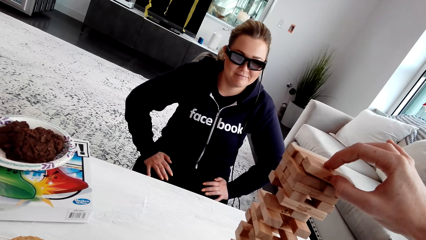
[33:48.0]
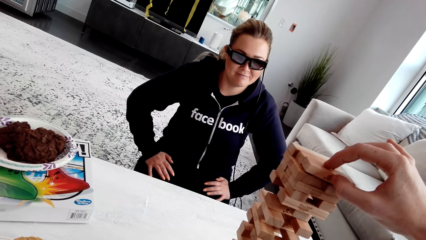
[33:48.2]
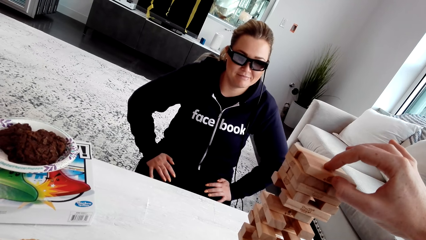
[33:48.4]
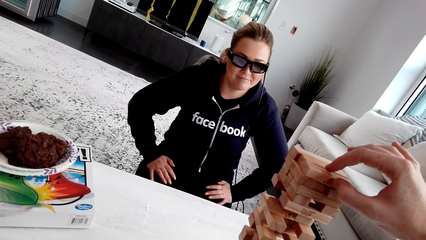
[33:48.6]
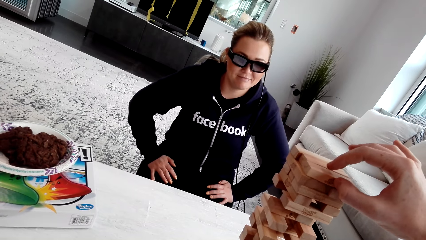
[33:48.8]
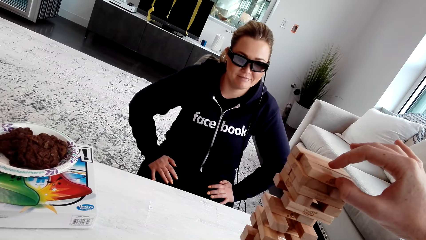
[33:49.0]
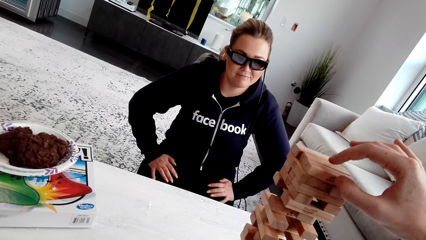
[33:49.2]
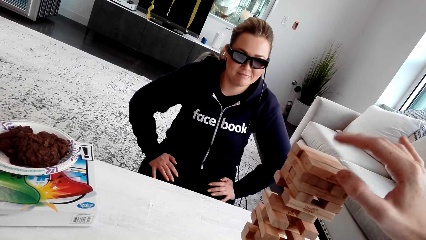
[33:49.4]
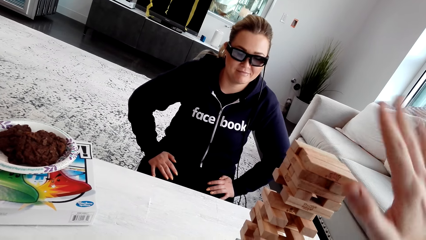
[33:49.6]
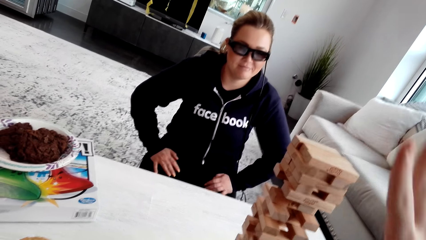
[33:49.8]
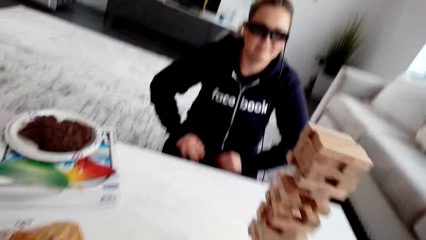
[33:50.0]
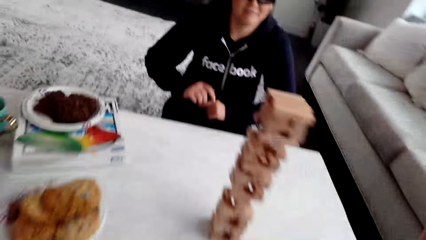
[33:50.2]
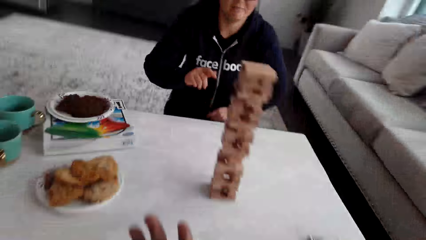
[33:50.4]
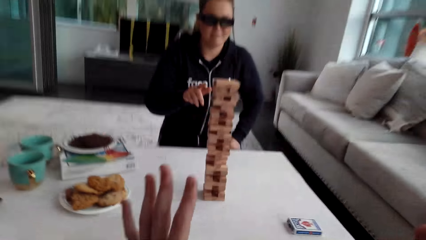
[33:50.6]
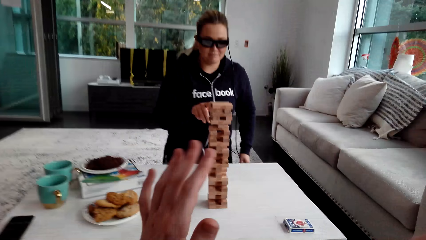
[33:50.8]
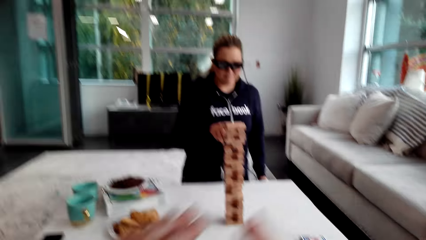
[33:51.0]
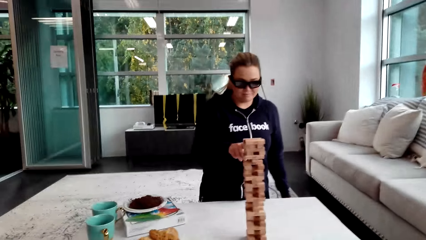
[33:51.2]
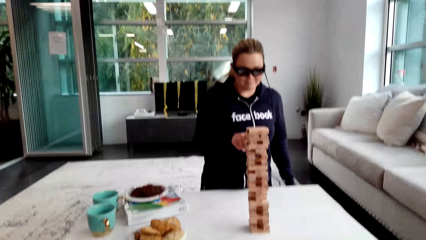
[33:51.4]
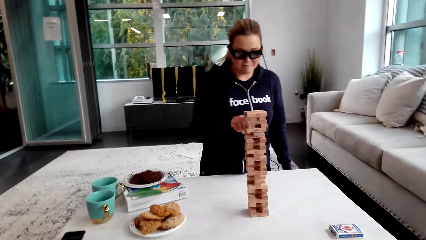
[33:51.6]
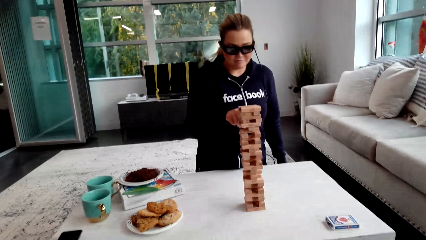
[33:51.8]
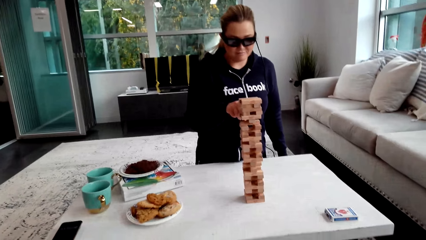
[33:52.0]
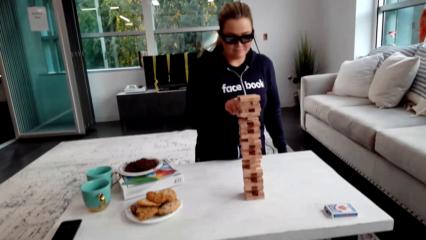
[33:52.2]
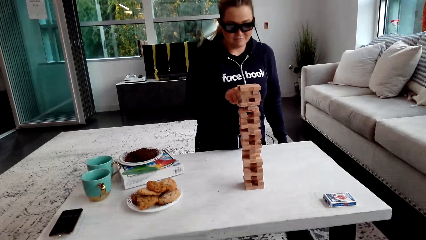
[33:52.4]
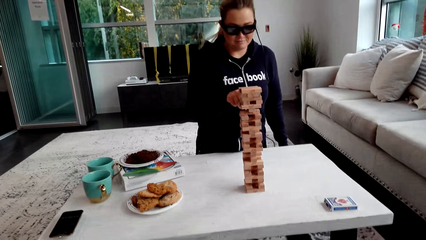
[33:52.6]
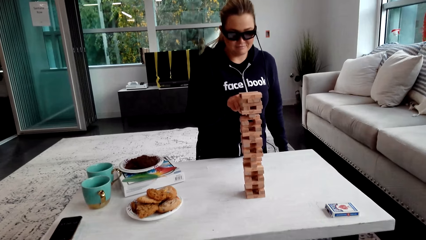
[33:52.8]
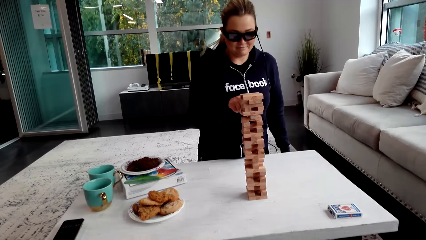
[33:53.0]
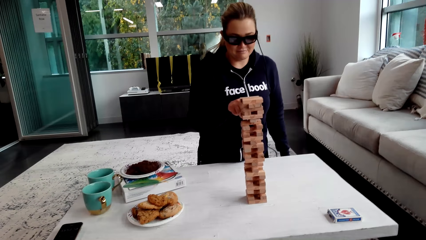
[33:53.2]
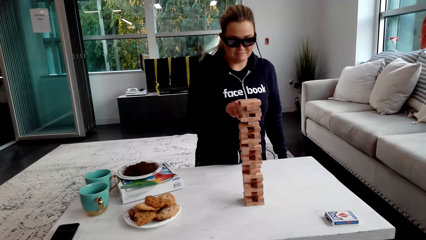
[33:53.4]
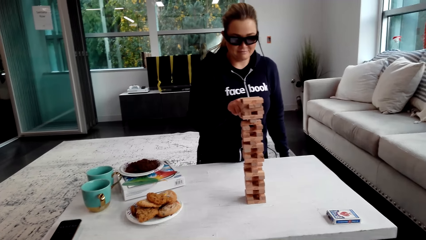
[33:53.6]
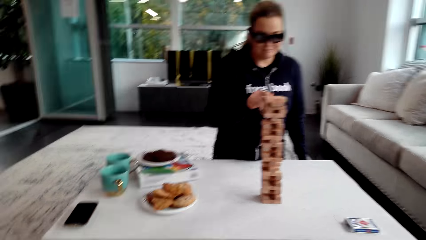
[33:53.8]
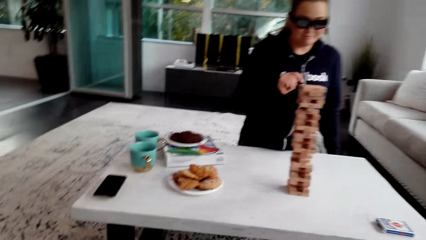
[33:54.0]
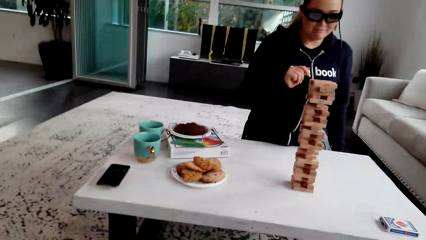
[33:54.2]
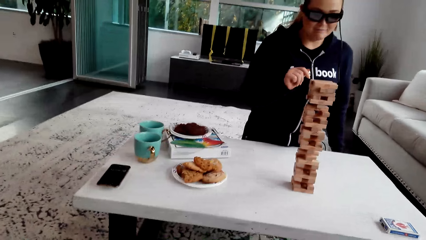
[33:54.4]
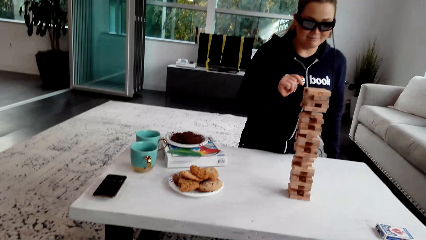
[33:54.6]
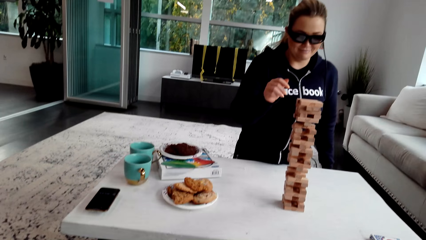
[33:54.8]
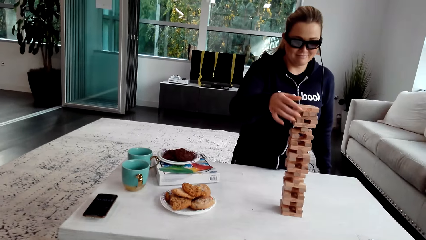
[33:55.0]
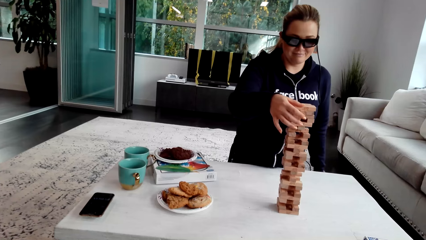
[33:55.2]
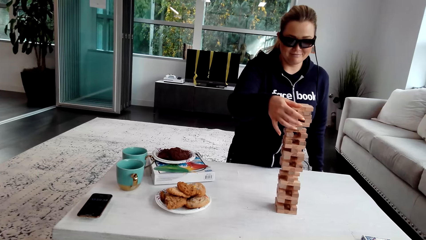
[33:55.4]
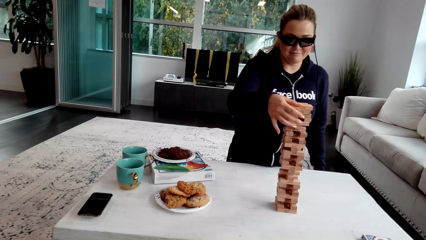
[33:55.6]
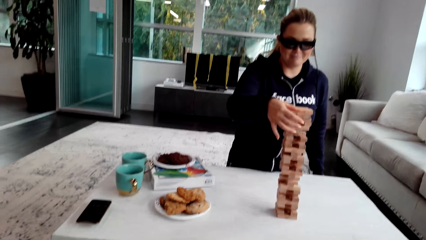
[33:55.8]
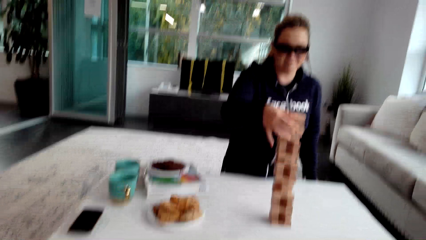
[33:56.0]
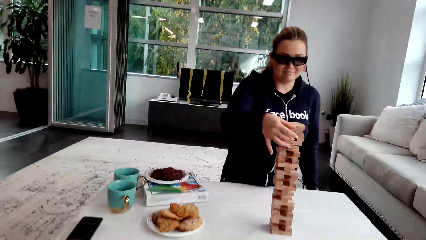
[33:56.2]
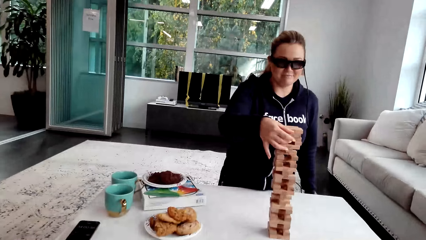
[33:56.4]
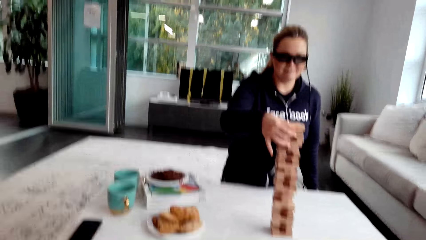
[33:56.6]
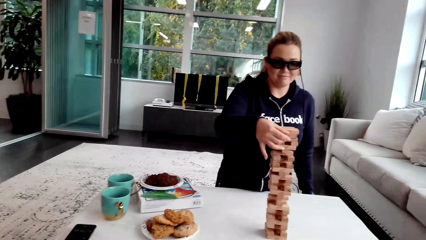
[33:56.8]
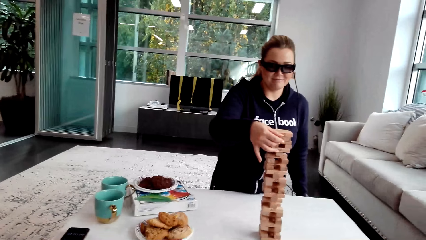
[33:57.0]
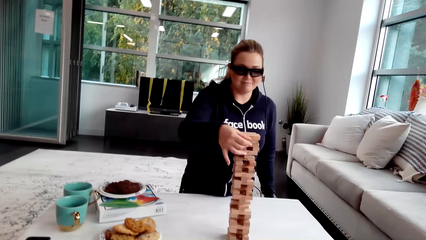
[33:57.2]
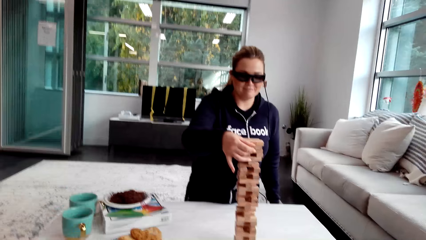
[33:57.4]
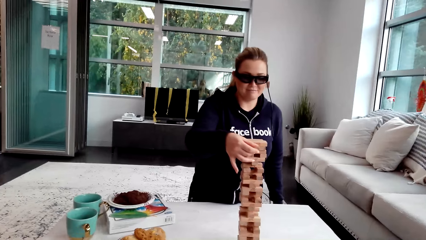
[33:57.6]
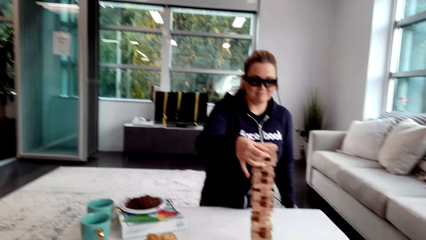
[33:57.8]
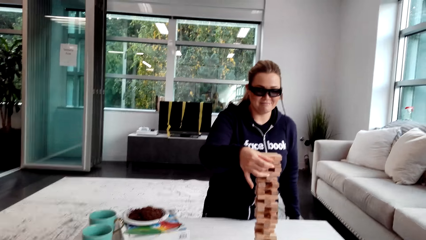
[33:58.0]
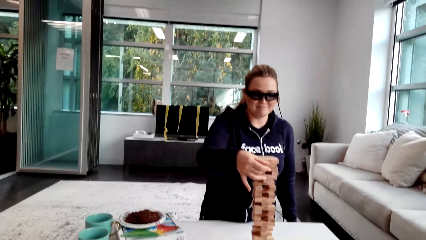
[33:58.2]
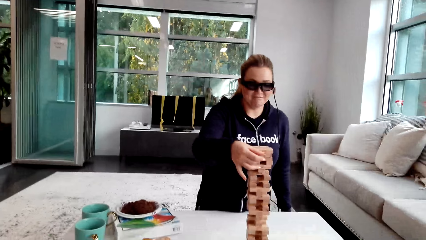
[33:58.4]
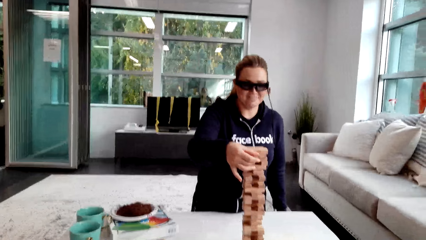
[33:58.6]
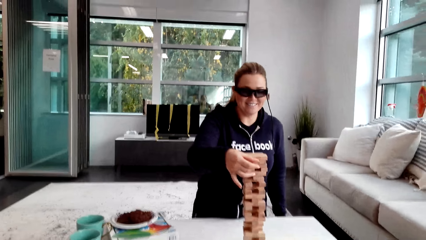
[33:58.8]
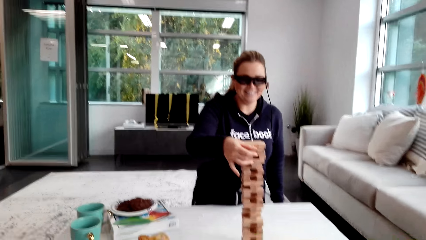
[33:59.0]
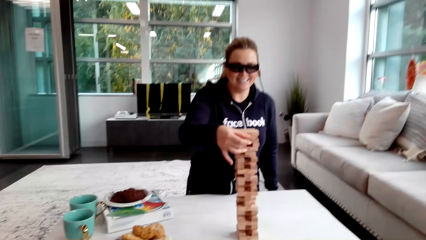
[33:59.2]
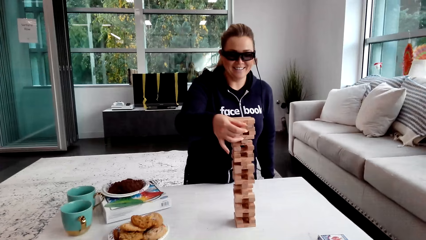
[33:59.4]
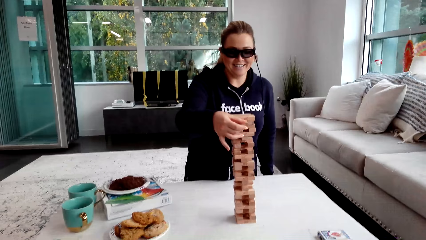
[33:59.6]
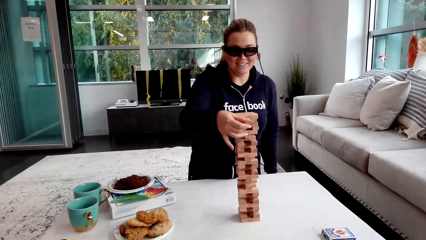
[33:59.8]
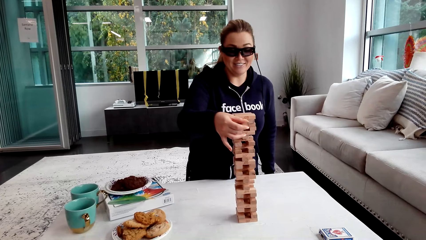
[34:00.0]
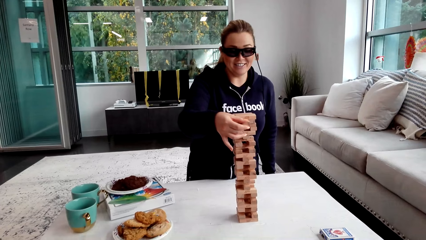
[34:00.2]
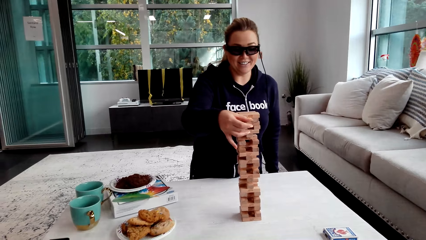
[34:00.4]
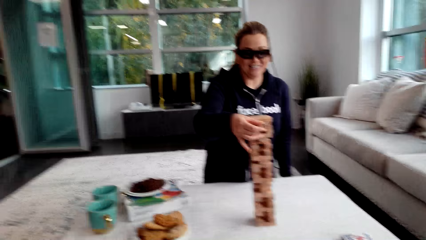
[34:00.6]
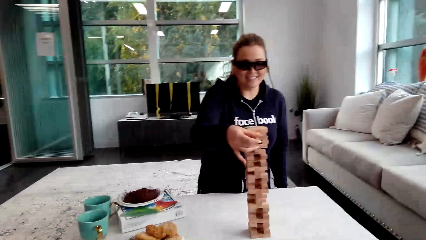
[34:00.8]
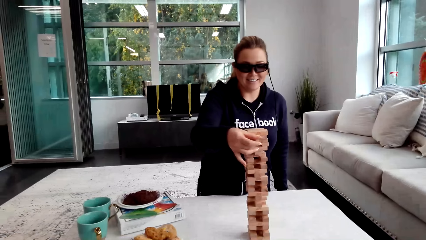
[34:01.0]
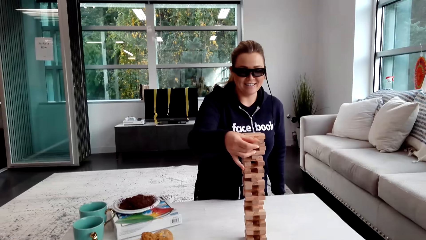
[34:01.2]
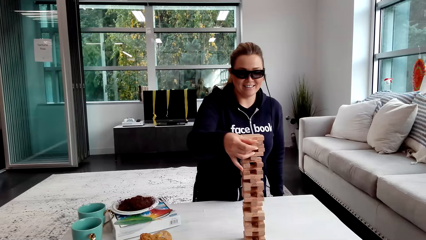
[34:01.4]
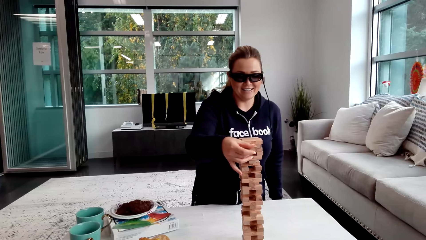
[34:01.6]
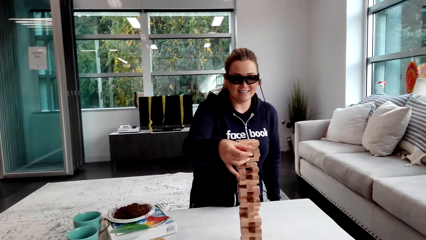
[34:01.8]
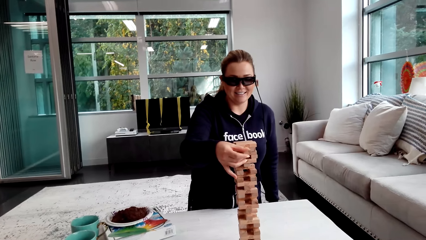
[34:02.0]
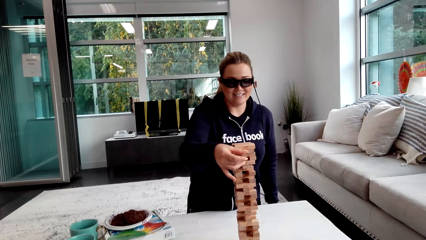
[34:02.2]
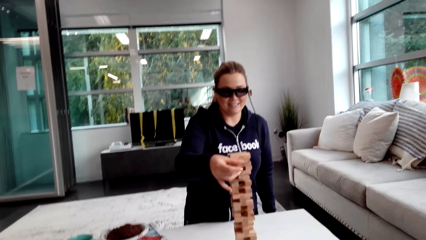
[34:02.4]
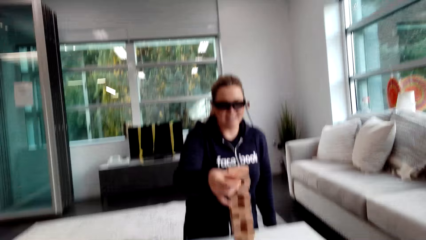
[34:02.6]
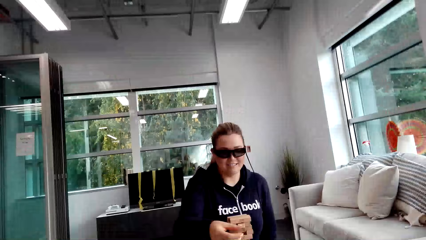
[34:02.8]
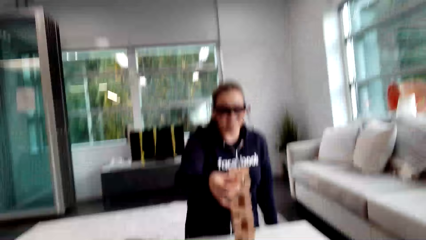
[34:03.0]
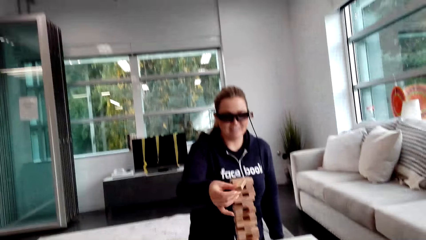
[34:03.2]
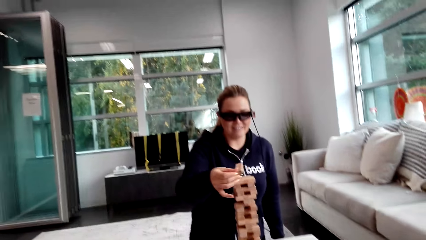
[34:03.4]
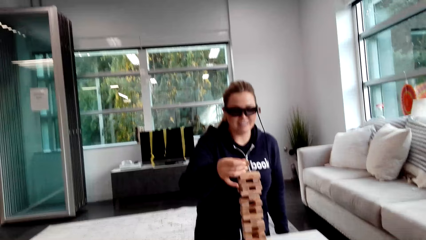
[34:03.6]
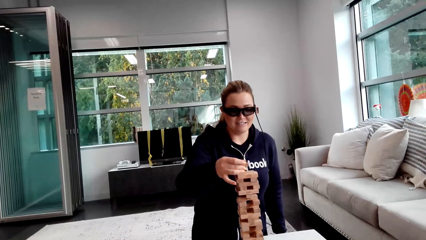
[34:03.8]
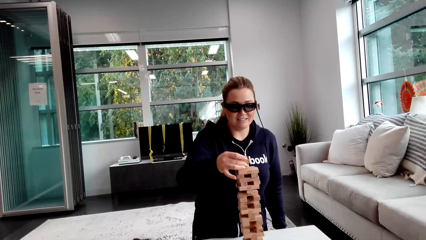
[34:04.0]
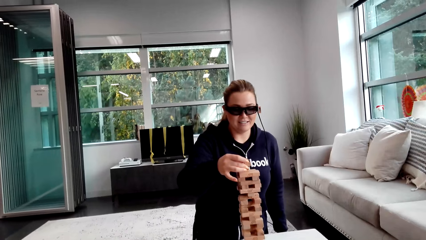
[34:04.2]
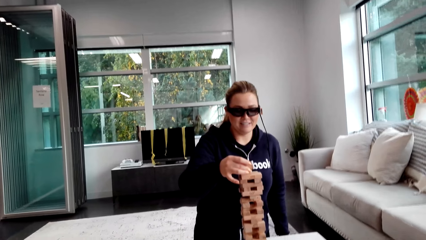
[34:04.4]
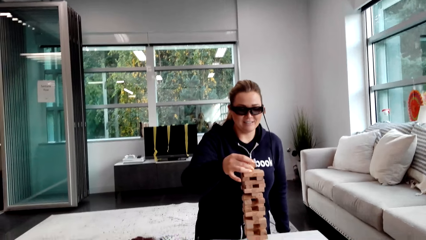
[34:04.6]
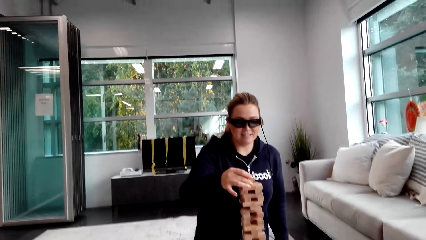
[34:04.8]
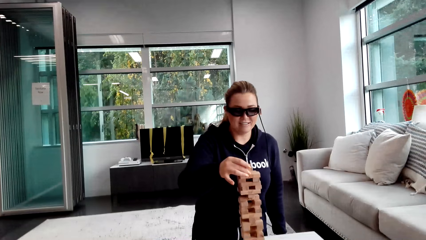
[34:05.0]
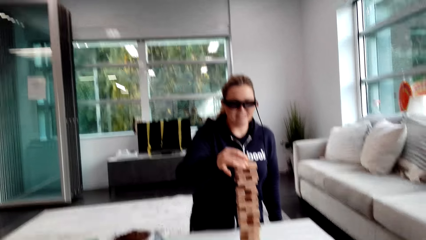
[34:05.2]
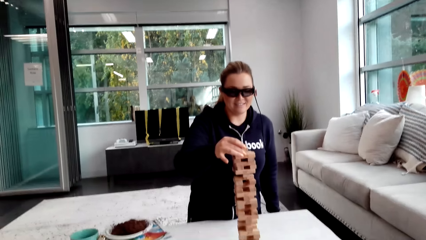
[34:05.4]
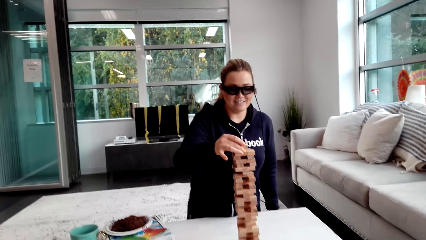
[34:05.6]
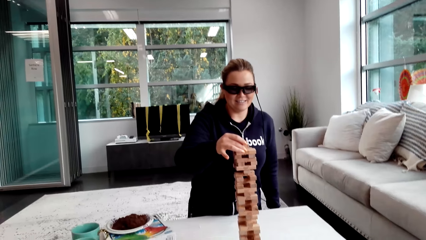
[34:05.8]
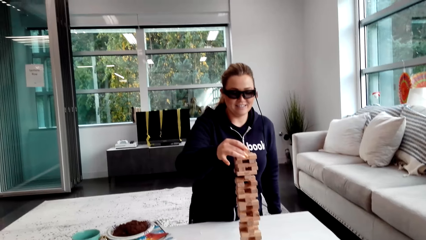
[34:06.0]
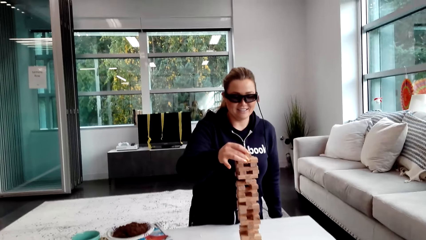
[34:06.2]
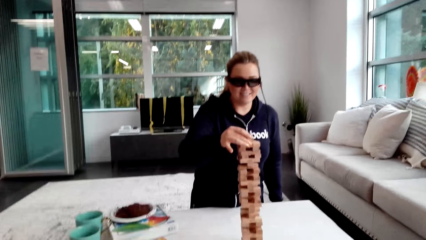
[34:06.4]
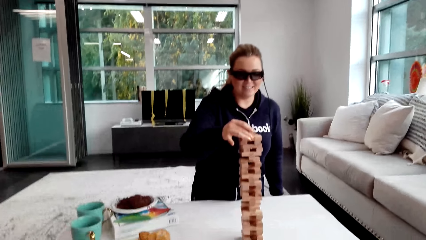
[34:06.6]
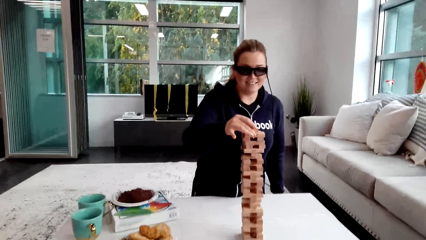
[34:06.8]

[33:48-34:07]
The camera wearer puts the wooden jenga piece on top of the jenga with her right hand. A woman plays. The woman removes the wooden jenga piece with her right hand. The camera wearer talks to the woman. The woman removes the wooden jenga piece with her right hand and talks to the camera wearer. The camera wearer talks to the woman. The woman puts the piece on top of the jenga block.
